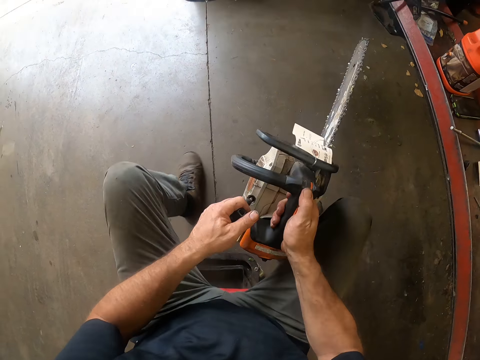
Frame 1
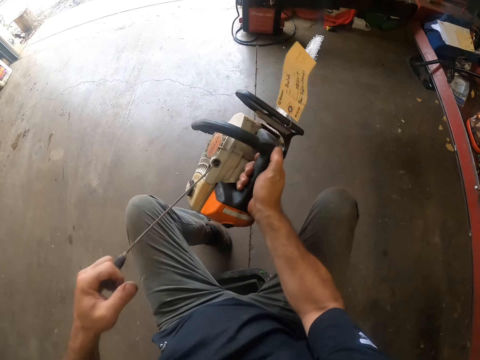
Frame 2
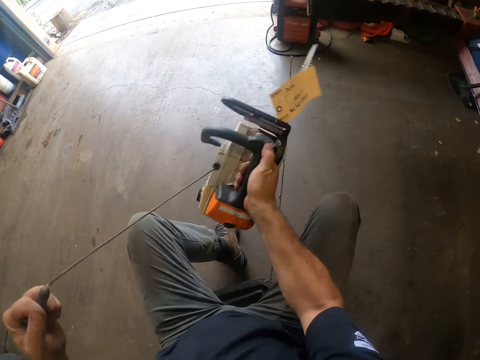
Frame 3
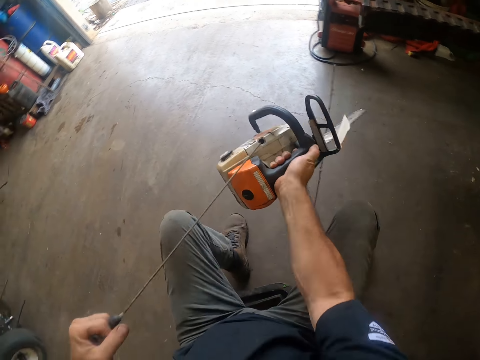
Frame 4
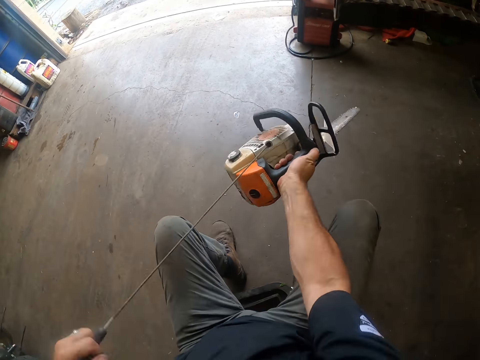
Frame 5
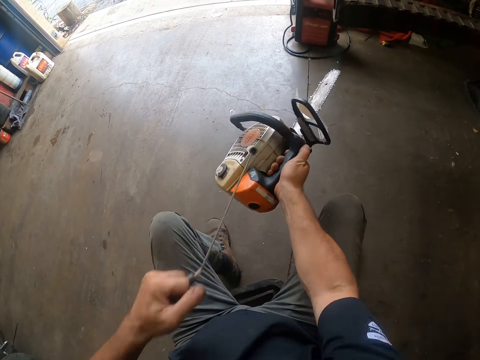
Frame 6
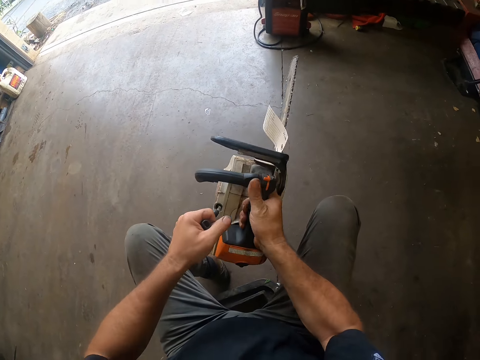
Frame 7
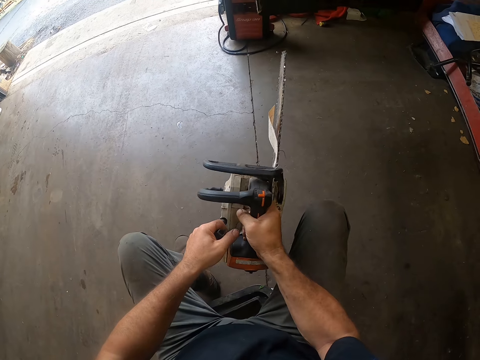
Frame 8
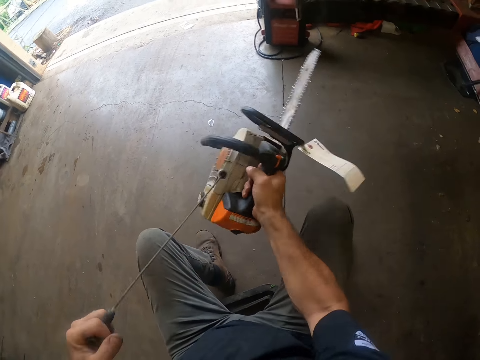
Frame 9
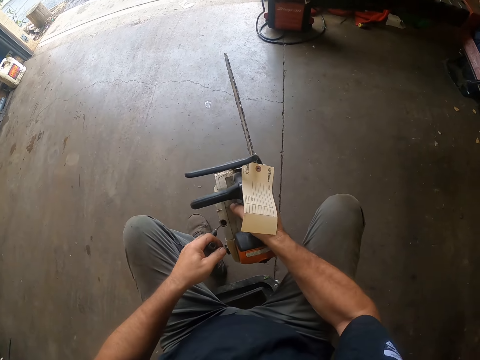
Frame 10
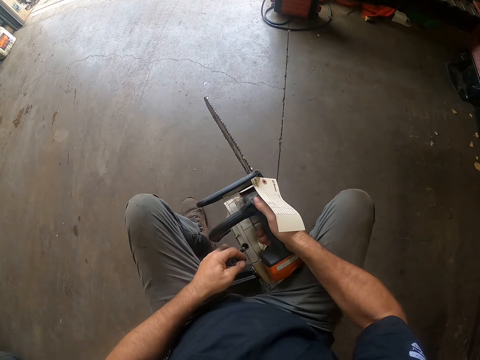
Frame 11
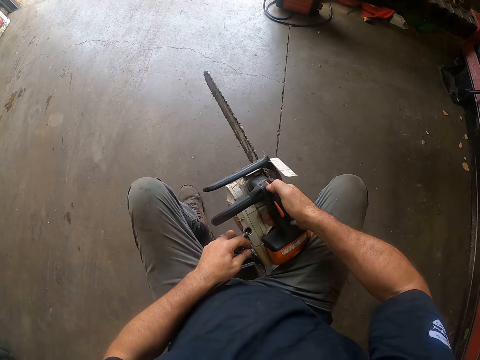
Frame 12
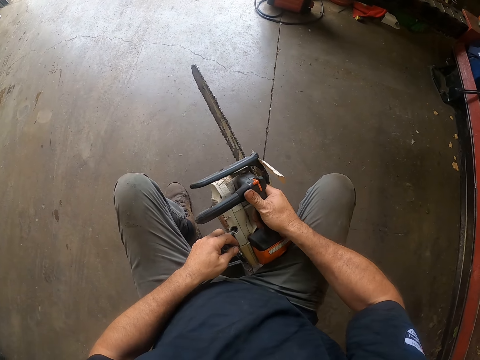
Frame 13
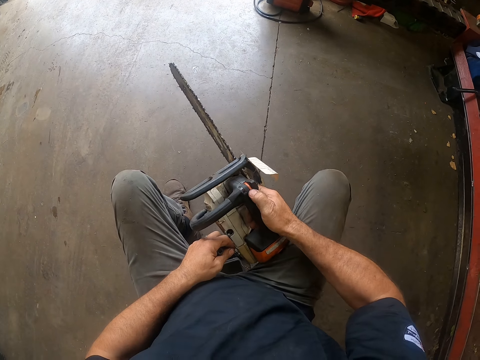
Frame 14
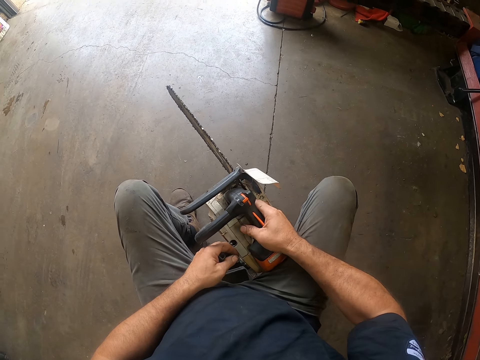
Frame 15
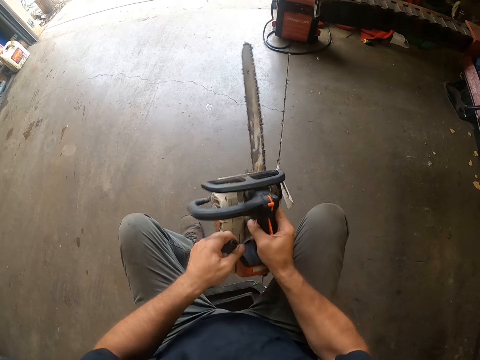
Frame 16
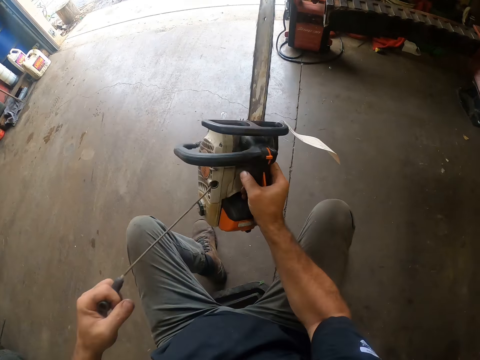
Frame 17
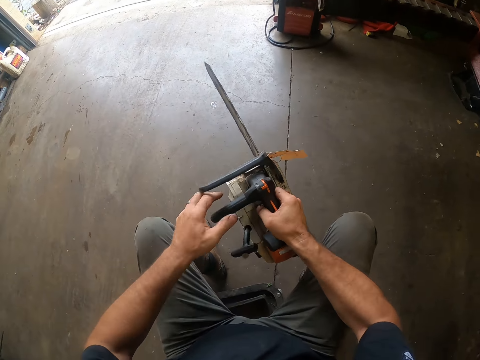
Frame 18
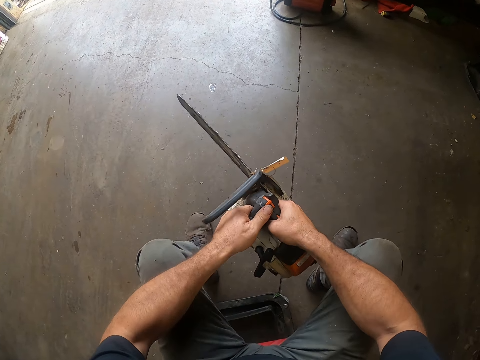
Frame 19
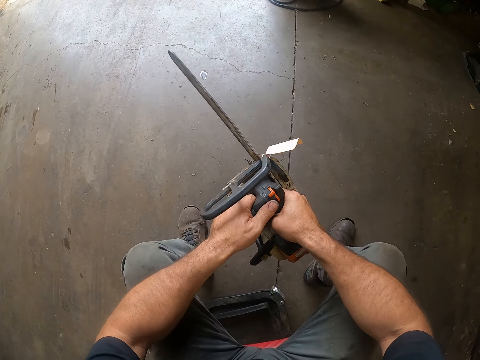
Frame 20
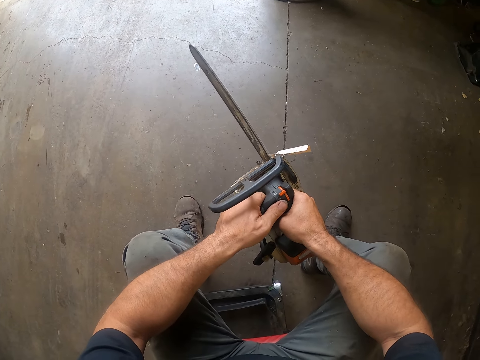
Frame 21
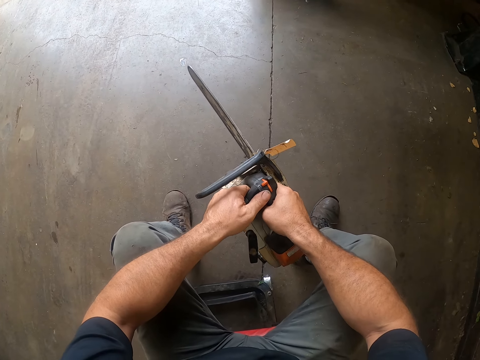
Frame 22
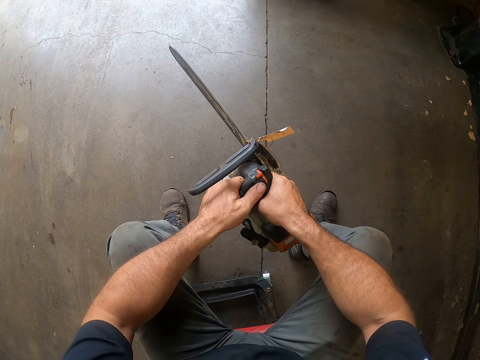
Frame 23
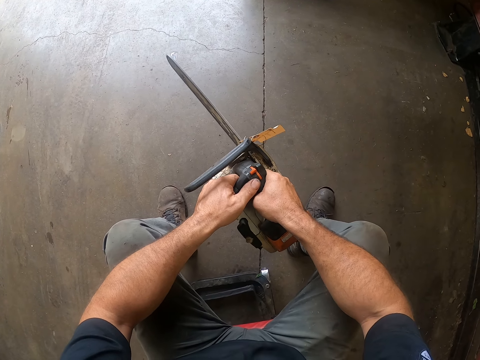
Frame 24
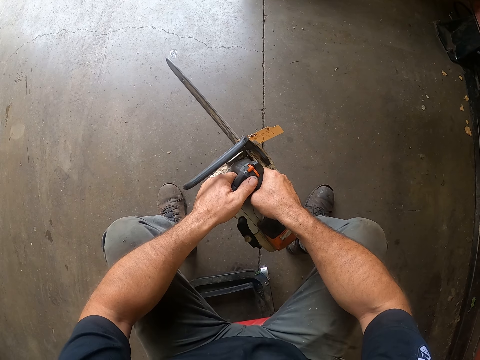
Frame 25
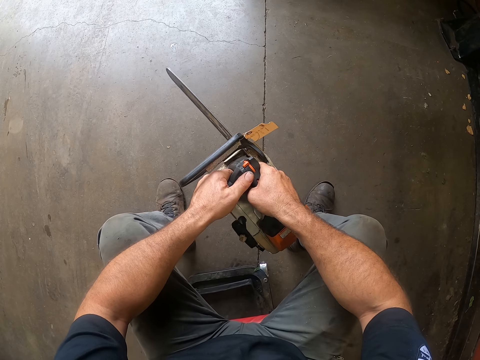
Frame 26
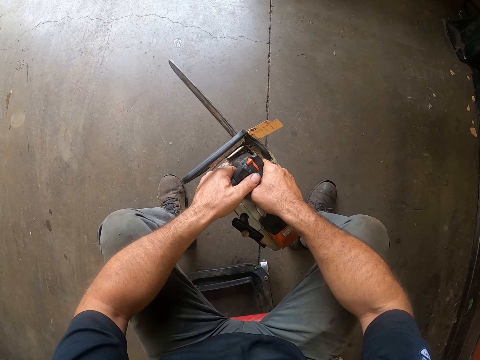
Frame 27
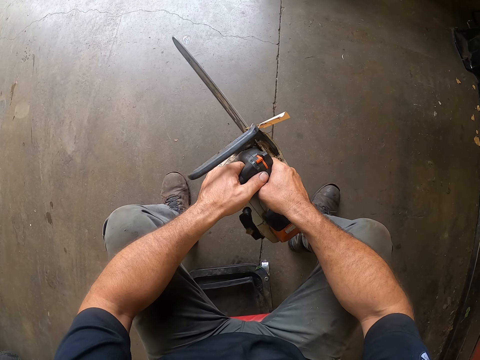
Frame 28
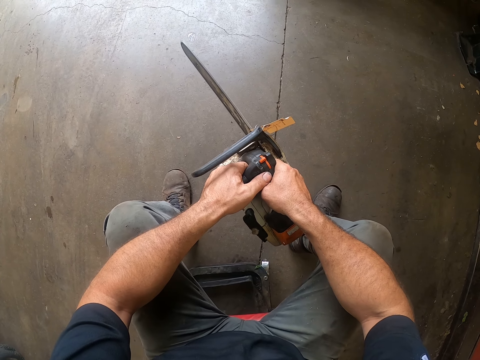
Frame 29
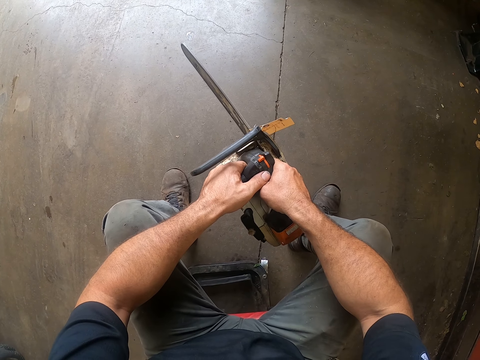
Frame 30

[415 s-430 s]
The camera wearer flips a switch on the machine saw with his right hand. He pulls the rope of the machine saw with his left hand. He holds the power saw front handle with the left hand.

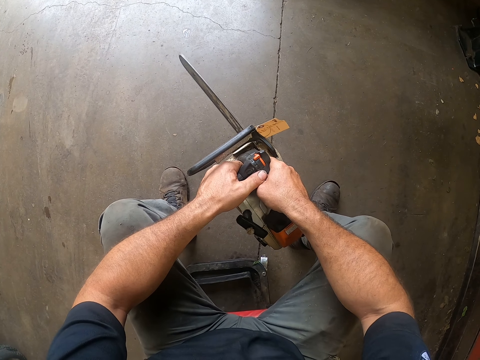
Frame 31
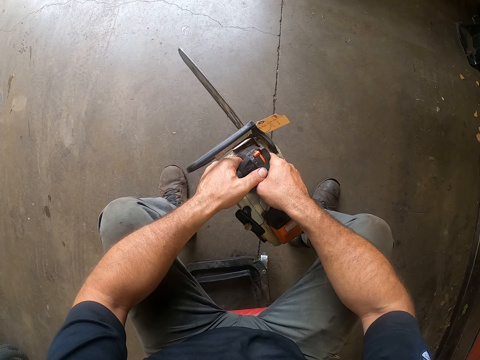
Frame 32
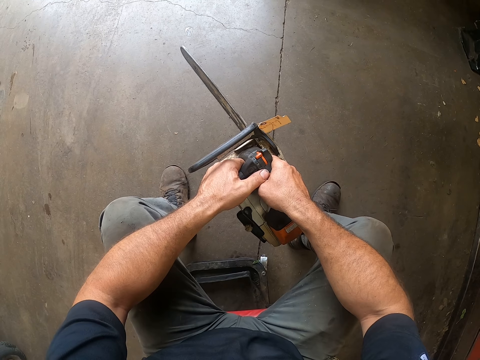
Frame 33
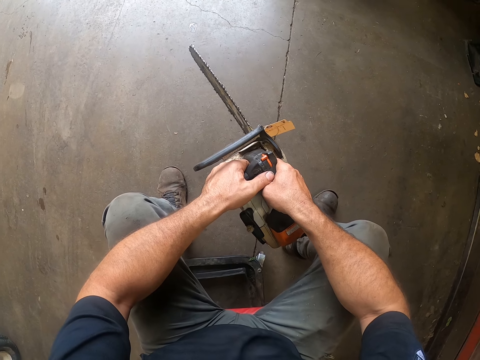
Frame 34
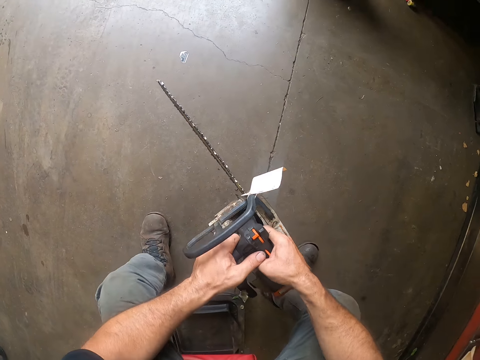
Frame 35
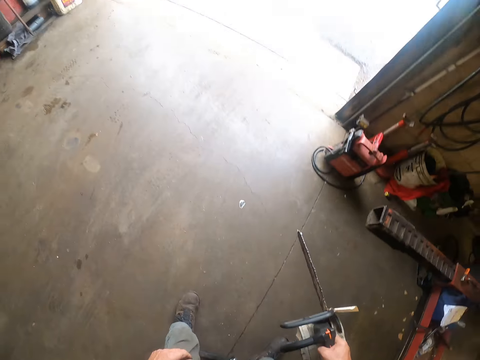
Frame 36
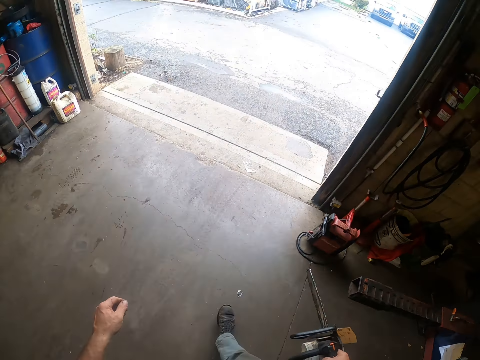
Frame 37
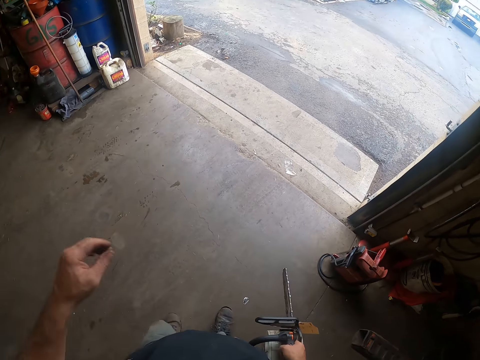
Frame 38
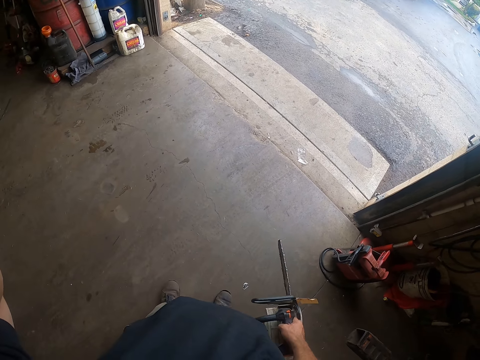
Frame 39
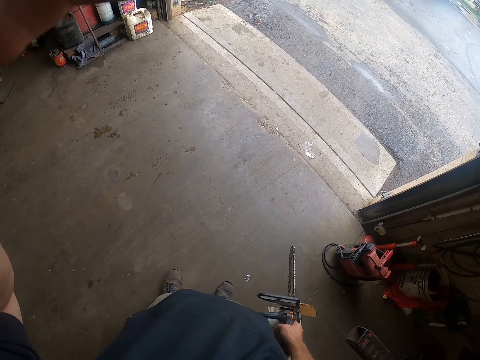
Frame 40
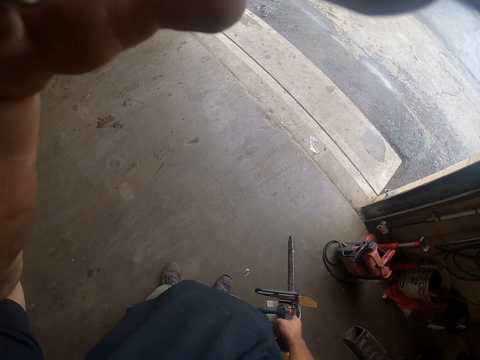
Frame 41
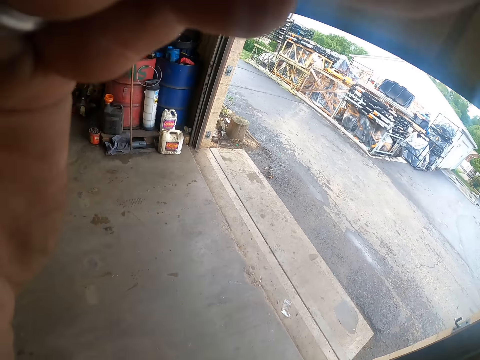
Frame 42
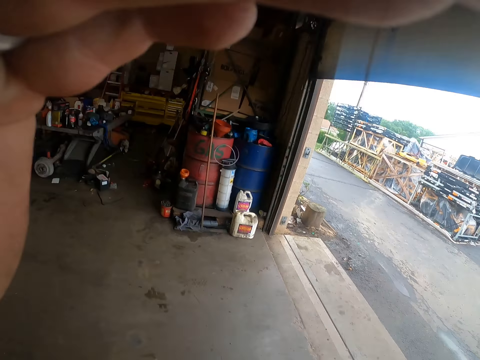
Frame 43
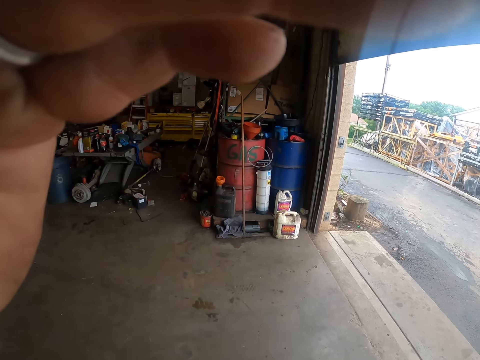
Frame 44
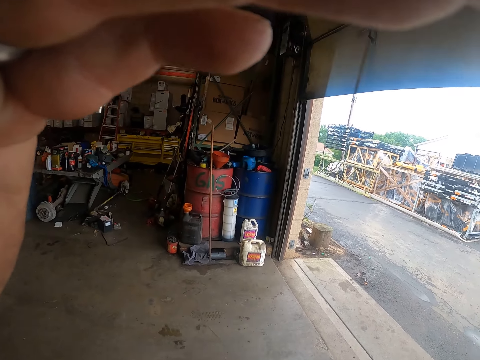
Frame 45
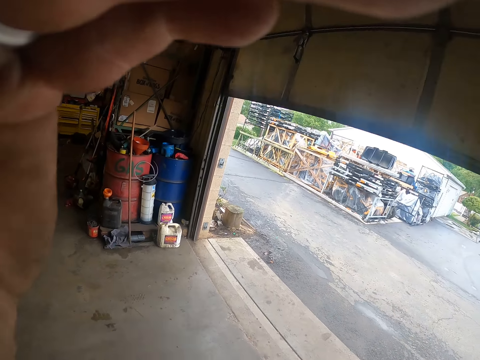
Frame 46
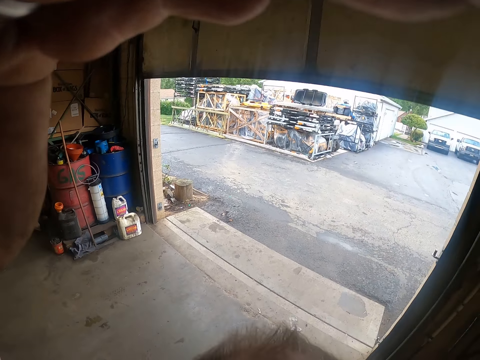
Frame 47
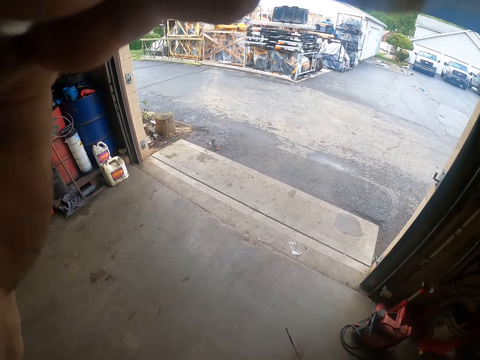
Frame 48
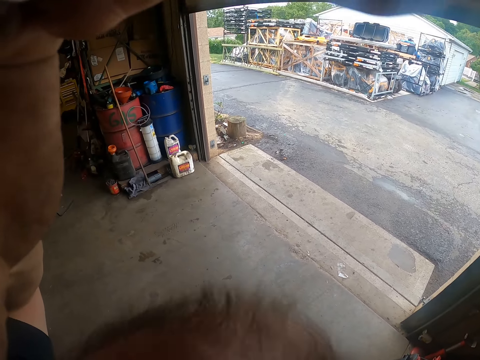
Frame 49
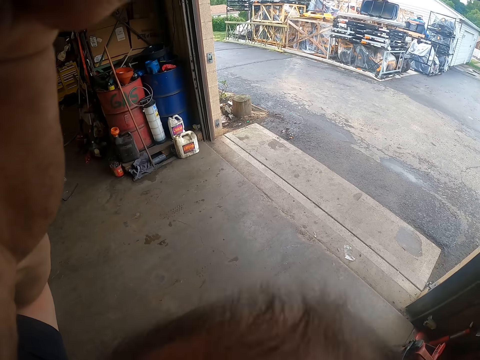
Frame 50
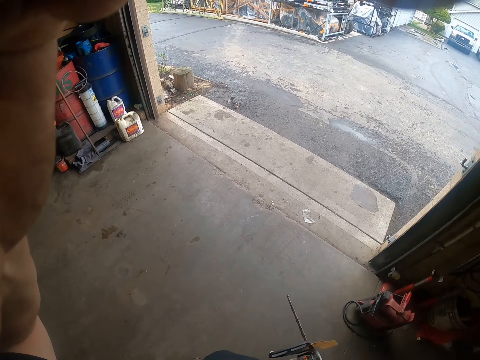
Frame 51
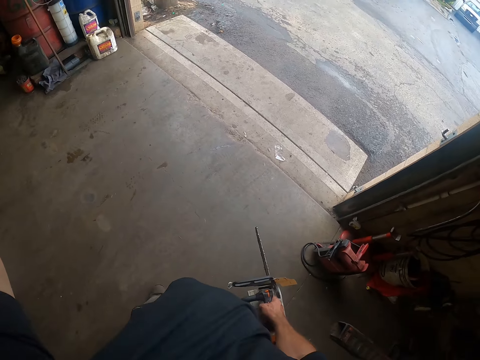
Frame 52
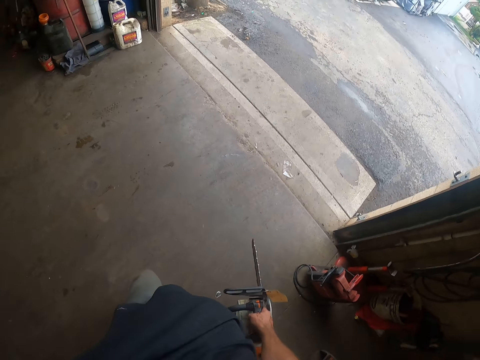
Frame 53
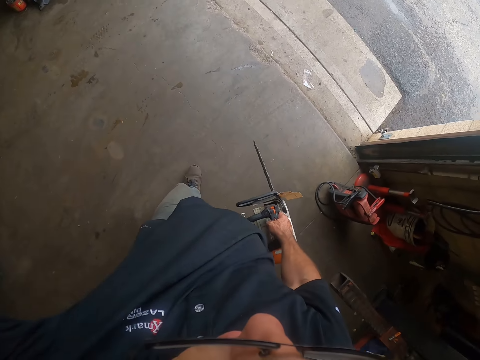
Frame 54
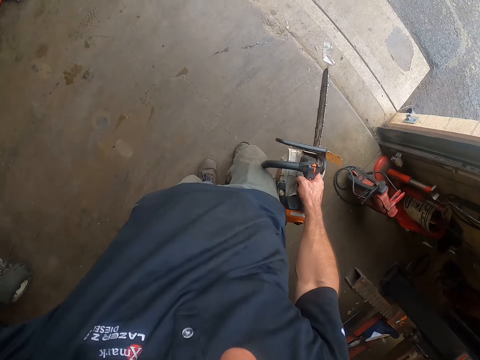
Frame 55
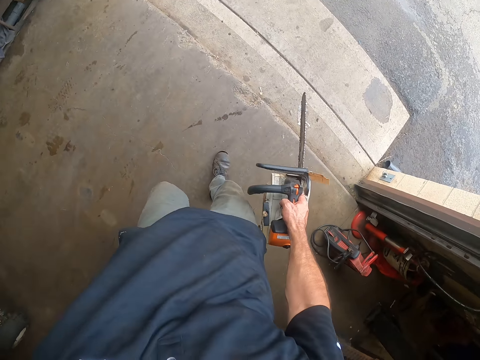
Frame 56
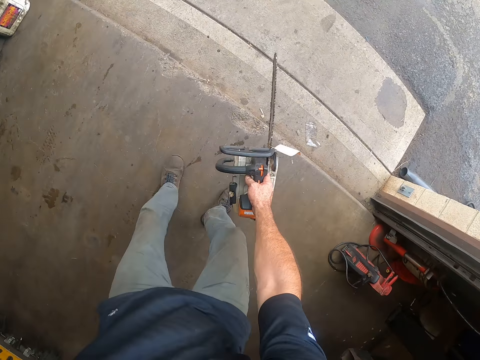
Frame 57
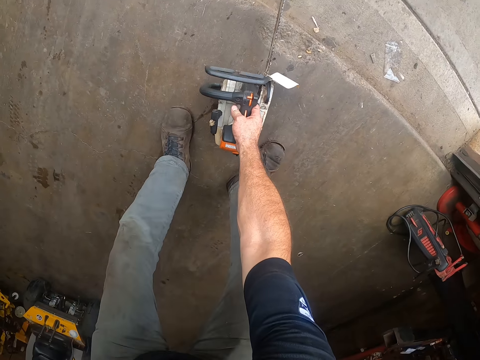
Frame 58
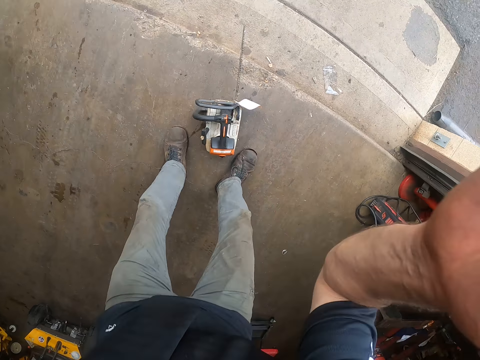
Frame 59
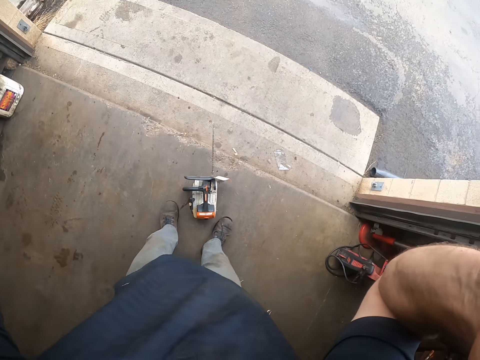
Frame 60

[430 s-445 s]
The camera wearer stands up from the workshop stool. He moves a step. He adjusts a camera on his head with his left hand. He moves a step in the workshop. He drops the machine saw on the floor with his right hand.
